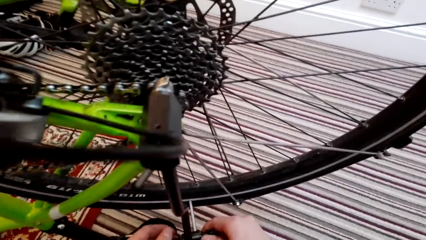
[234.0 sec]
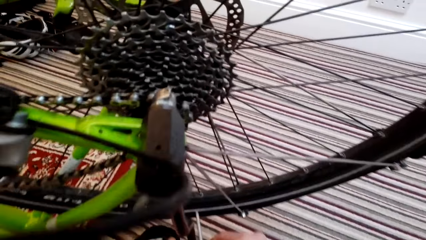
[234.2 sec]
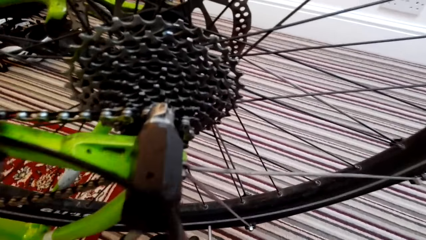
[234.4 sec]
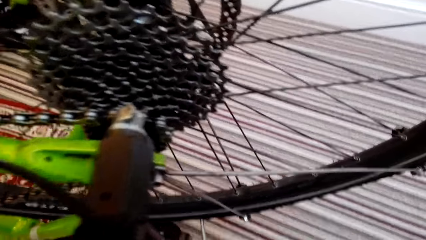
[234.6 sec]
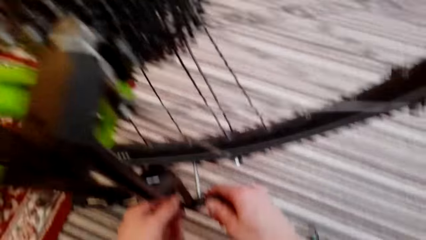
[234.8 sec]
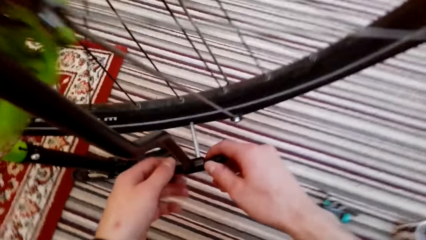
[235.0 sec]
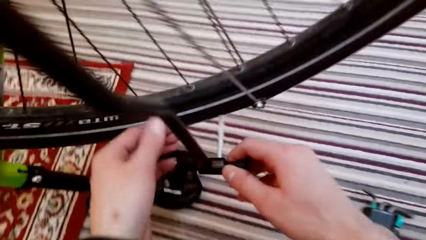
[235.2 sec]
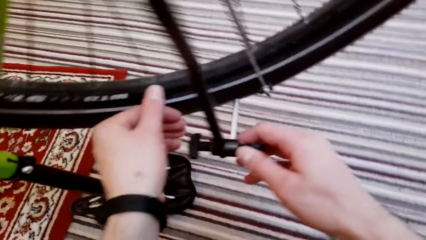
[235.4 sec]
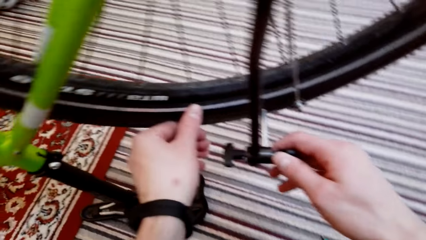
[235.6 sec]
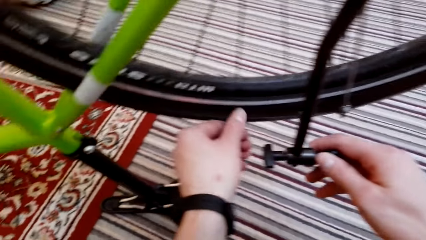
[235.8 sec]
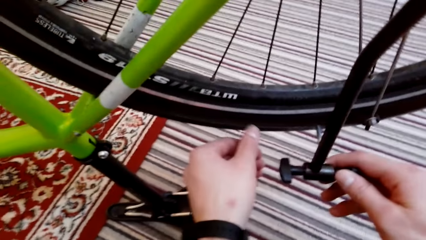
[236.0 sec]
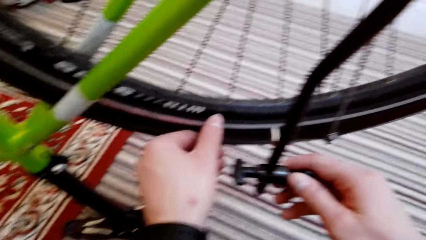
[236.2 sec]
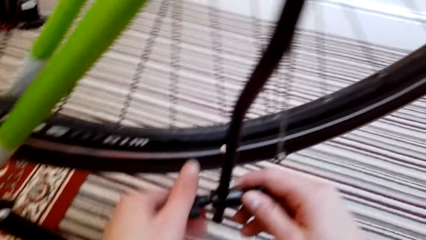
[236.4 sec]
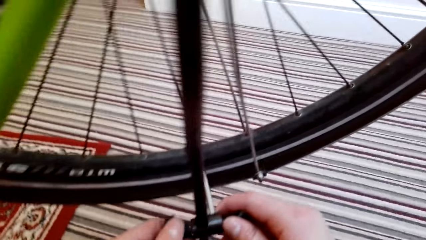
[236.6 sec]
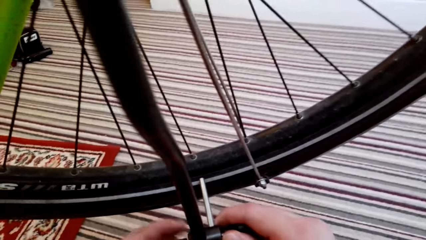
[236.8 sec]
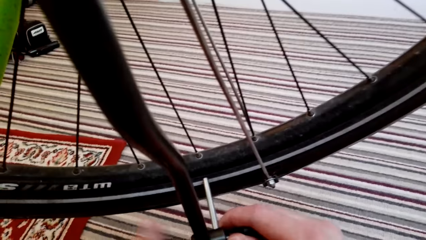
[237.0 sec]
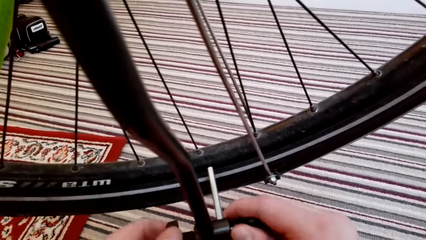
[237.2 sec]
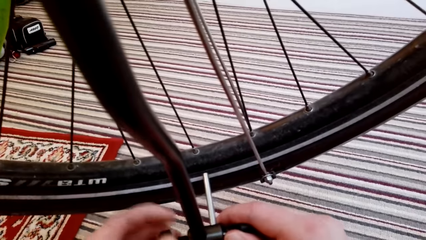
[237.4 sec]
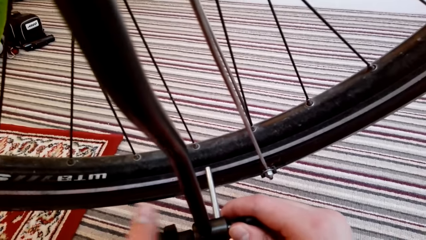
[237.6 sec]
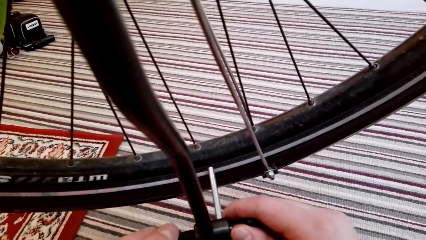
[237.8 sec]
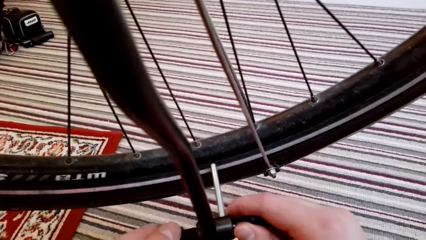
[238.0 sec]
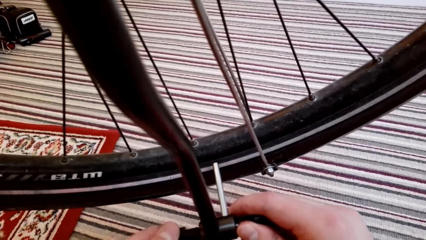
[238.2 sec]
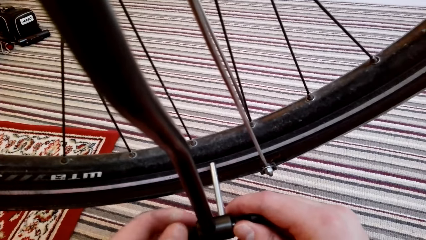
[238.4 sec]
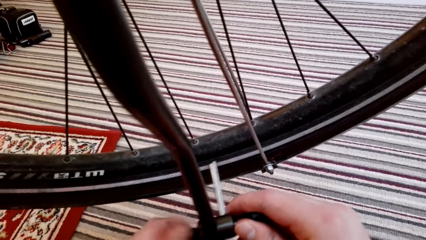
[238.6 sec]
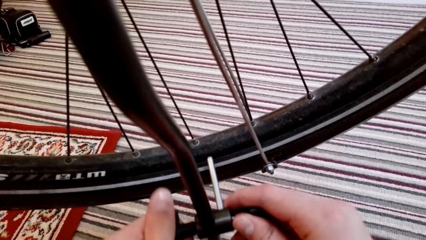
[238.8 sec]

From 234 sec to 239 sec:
The camera wearer fixes the frame.

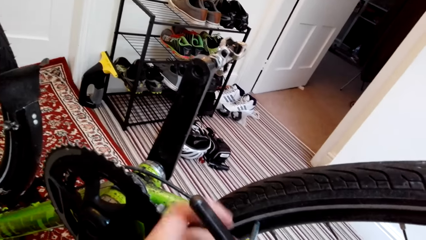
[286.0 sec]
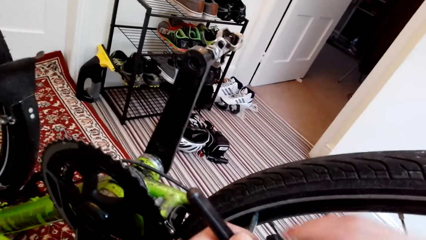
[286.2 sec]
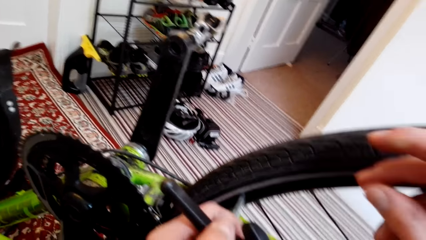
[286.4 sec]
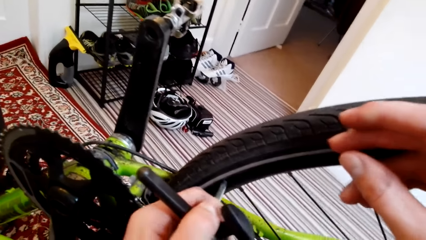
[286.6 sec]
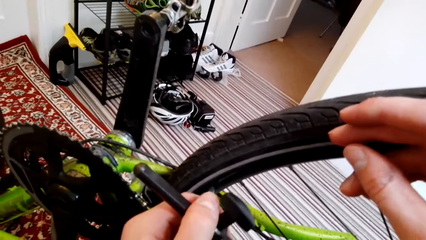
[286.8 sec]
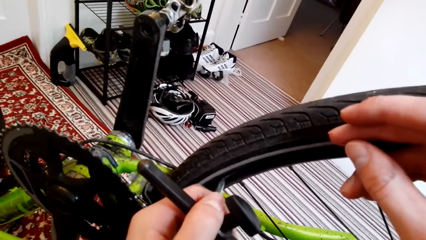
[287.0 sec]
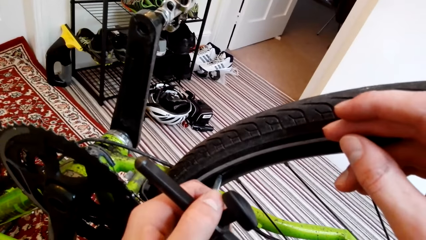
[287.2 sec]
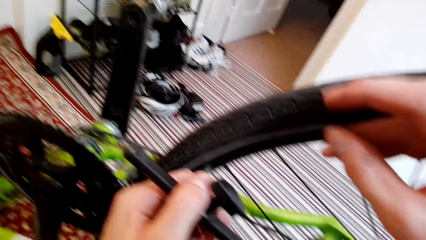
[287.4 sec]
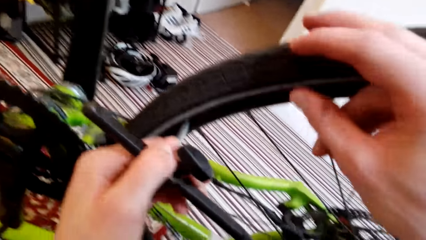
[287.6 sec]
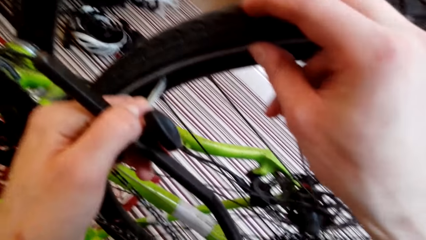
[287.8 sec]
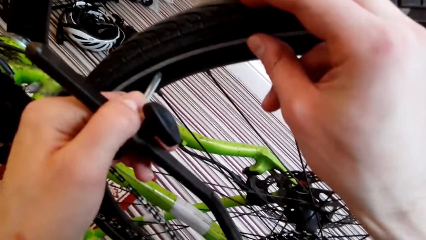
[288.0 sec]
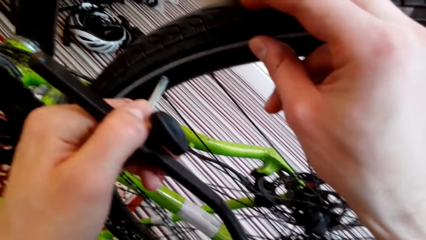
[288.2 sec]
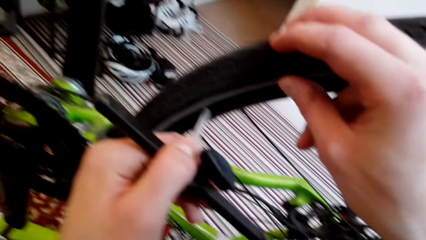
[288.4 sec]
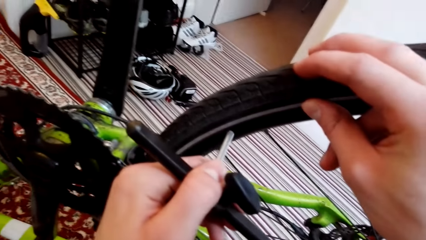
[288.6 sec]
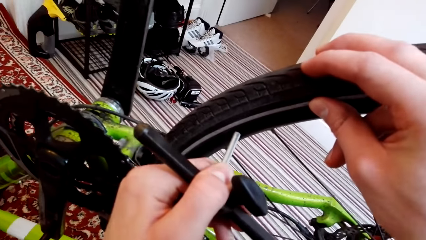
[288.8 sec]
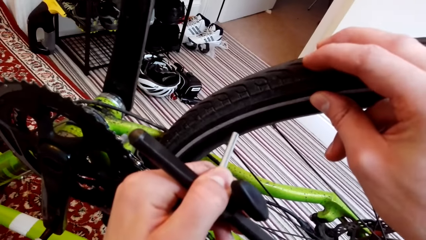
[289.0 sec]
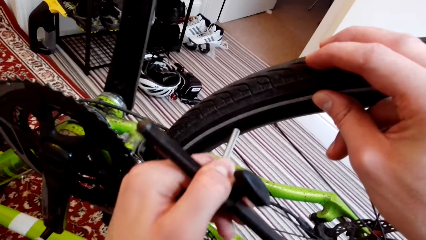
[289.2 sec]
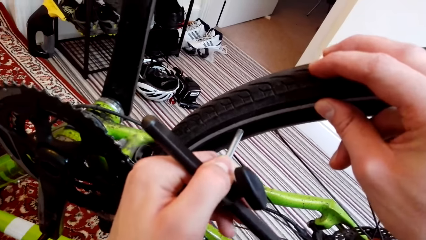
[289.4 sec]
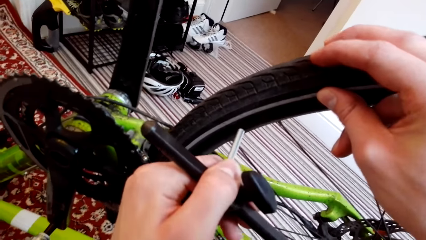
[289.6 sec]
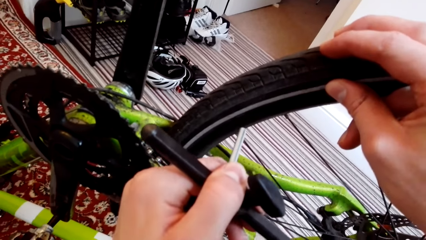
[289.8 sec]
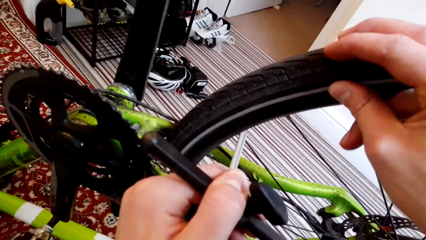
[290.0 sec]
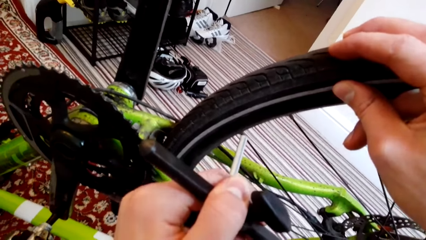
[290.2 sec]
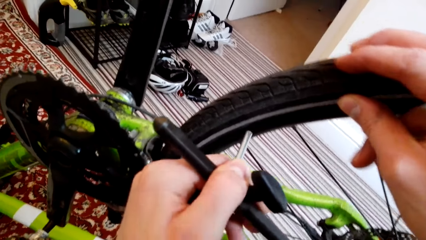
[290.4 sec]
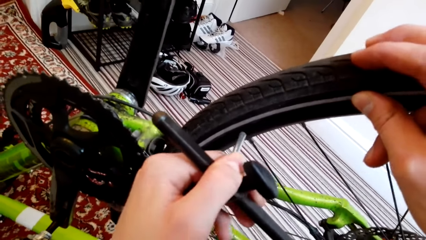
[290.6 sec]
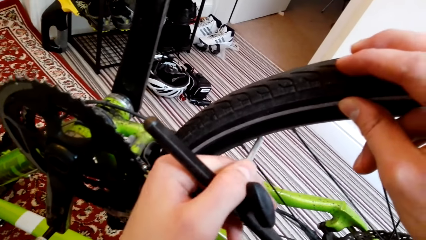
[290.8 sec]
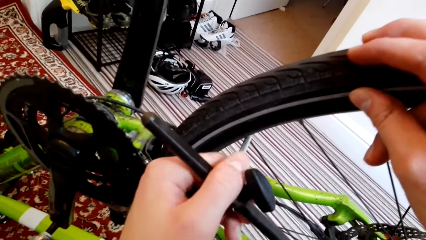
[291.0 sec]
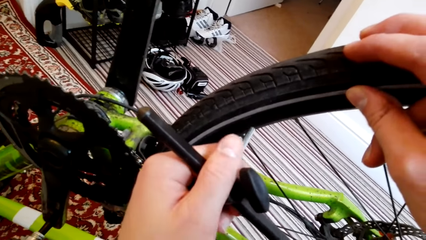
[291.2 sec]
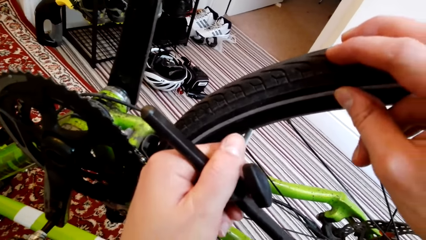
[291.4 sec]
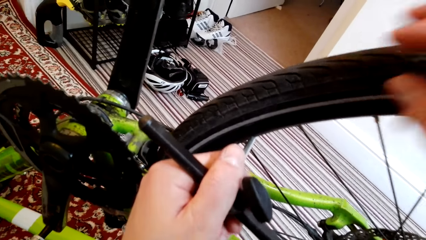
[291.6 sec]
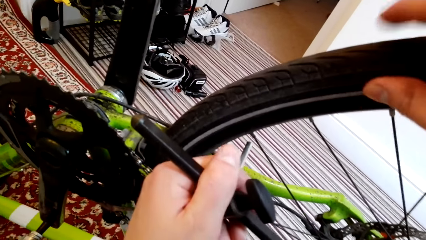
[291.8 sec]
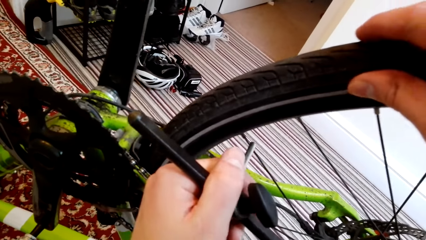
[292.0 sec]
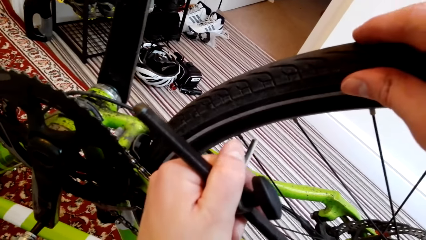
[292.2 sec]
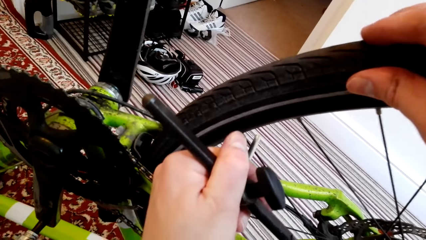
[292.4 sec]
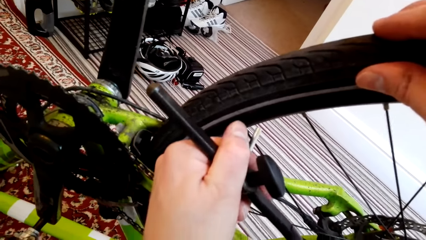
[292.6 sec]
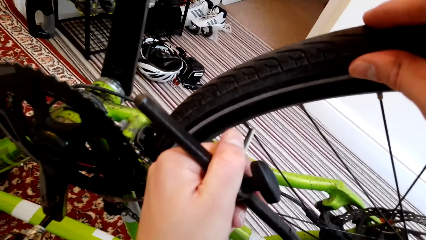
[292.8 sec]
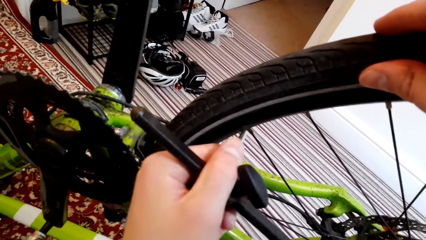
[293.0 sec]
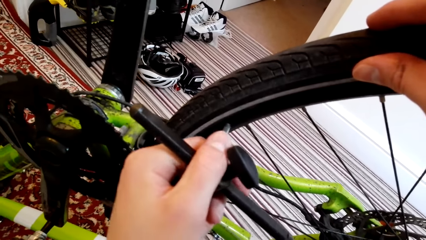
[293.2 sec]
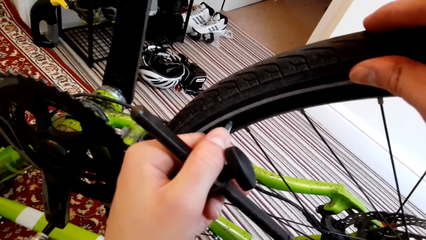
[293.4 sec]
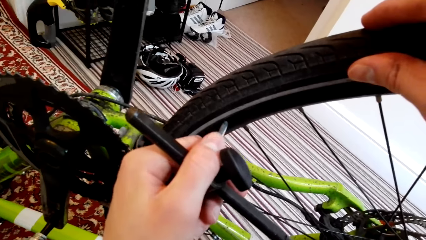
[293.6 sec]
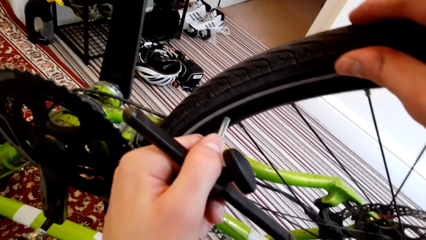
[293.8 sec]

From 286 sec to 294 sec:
The camera wearer operates the bicycle tire with an inflator. They place a hand on the tire. They operate the bicycle tire with the inflator.

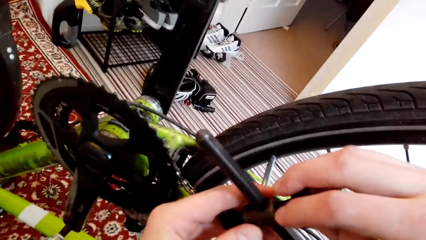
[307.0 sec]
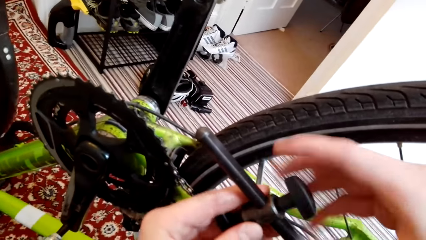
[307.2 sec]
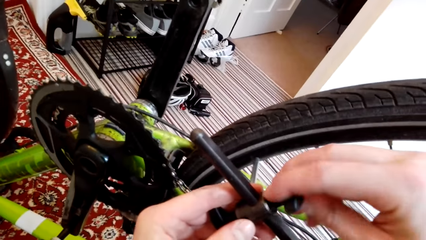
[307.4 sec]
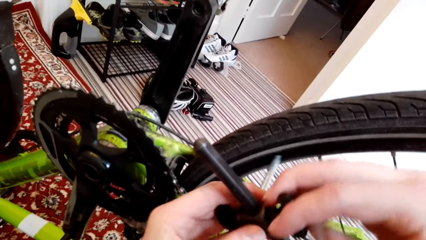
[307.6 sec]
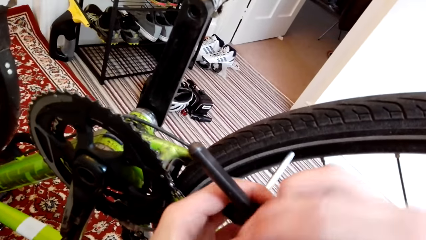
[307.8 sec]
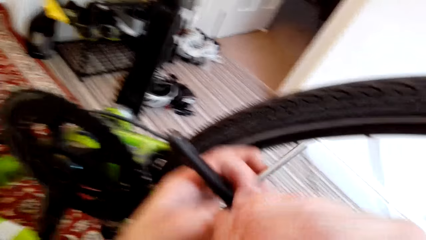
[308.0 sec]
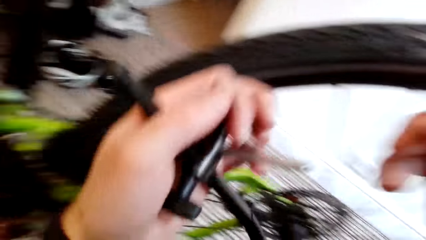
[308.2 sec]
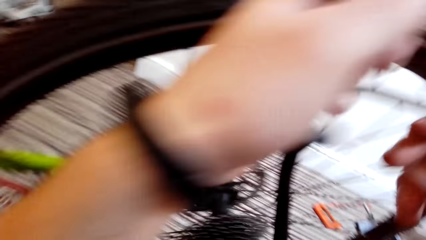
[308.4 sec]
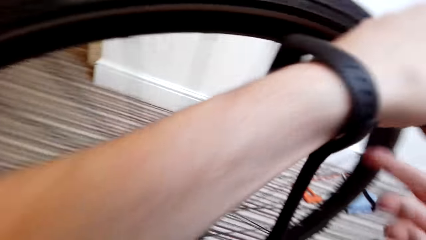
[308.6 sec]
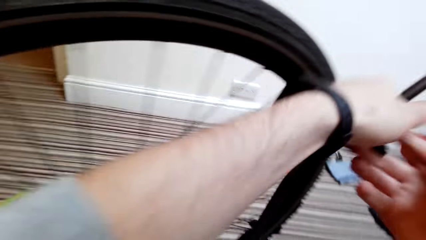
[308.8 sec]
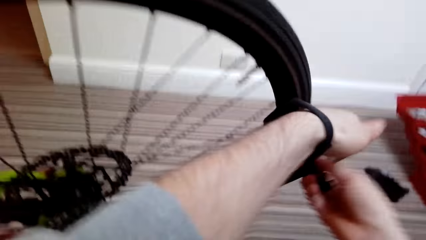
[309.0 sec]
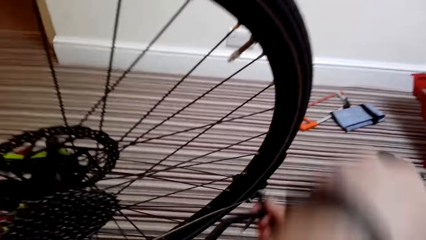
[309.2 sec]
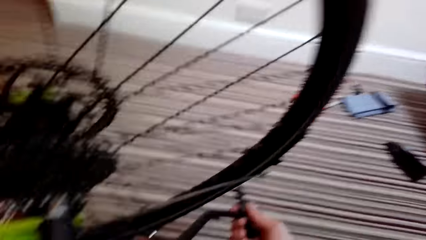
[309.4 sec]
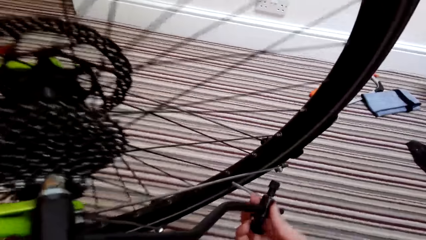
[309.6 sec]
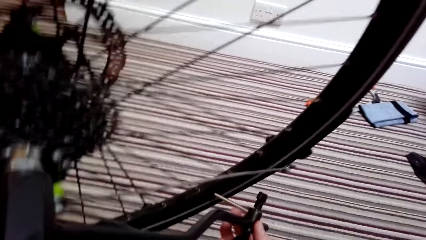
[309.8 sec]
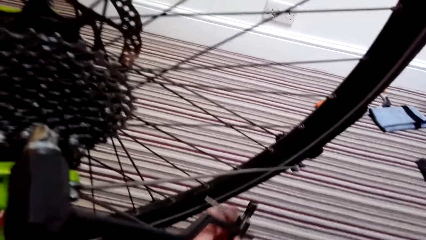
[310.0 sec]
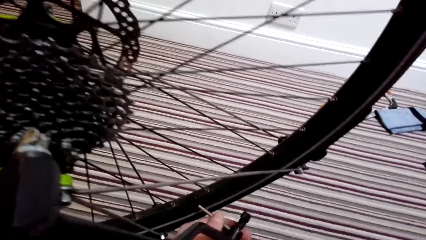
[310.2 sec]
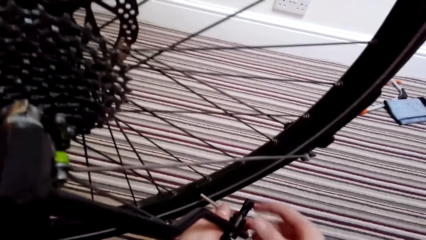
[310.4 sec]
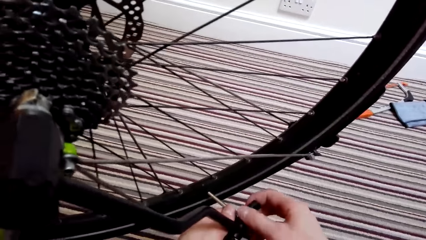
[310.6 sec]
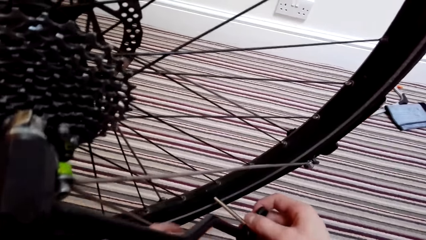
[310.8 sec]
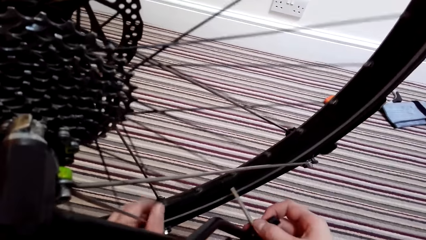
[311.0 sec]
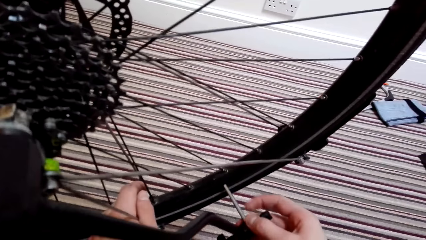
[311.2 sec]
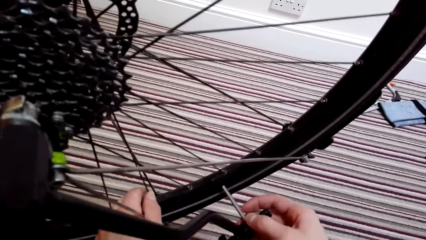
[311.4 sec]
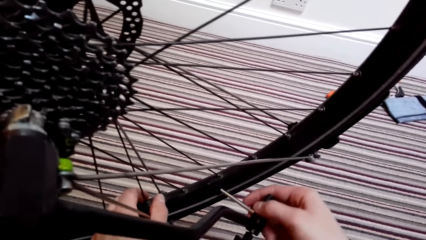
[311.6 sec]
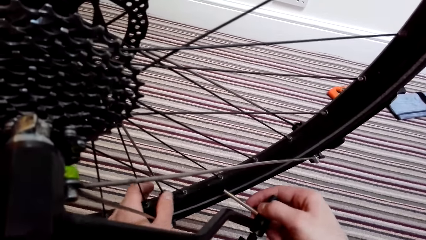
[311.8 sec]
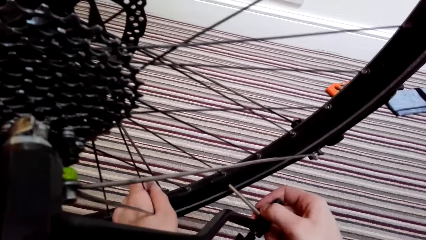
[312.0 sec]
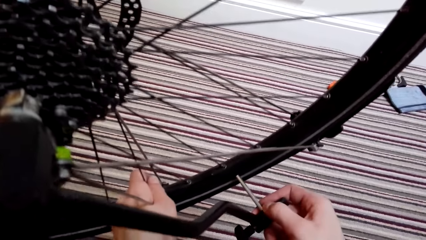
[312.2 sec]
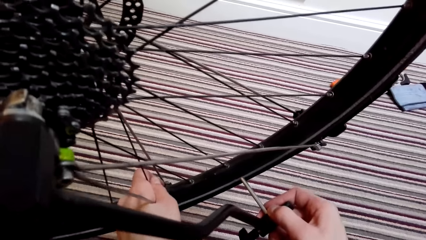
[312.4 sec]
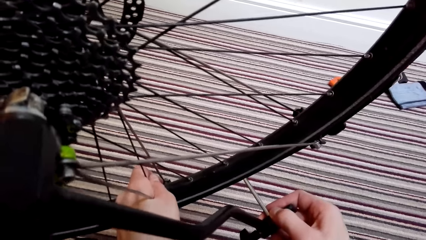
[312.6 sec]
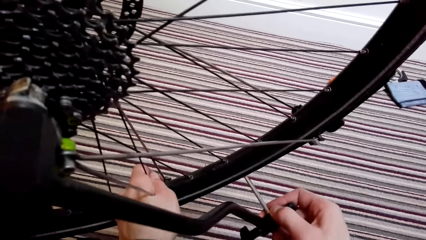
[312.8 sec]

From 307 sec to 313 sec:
The camera wearer rotates the inflator. They touch the spokes.
